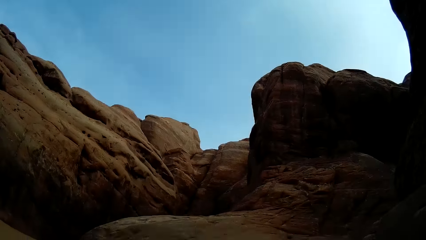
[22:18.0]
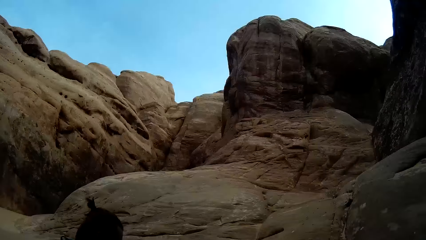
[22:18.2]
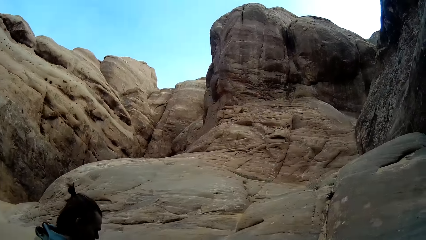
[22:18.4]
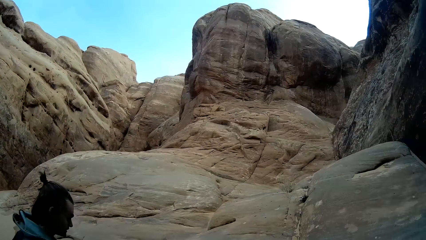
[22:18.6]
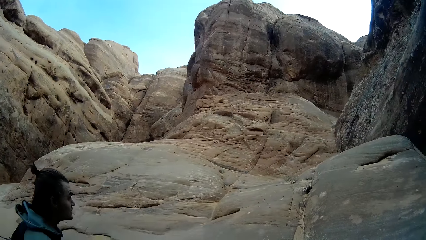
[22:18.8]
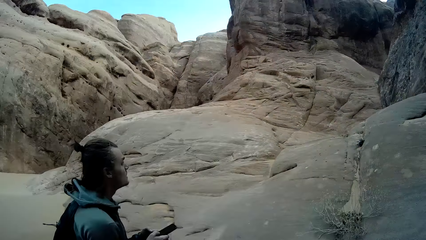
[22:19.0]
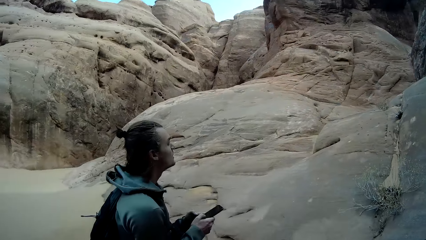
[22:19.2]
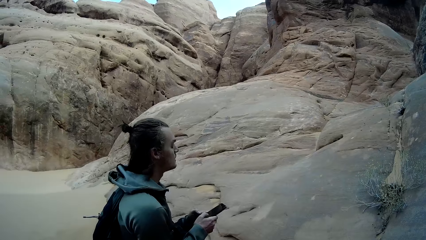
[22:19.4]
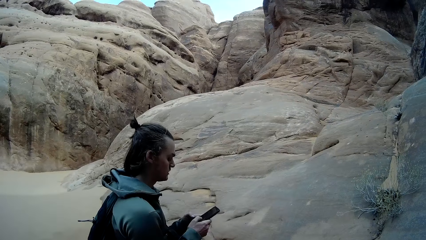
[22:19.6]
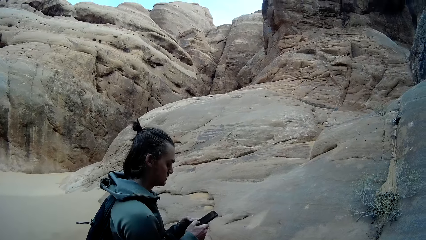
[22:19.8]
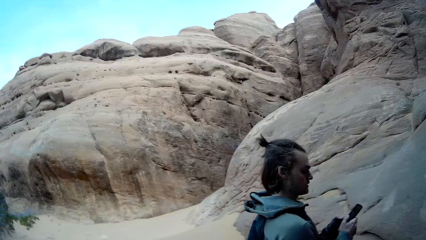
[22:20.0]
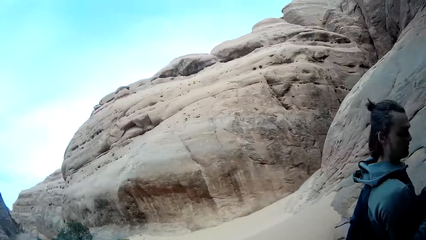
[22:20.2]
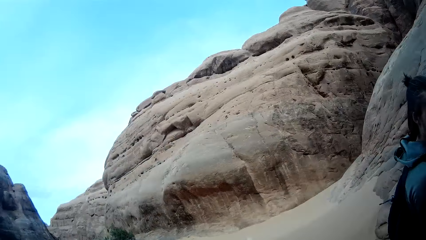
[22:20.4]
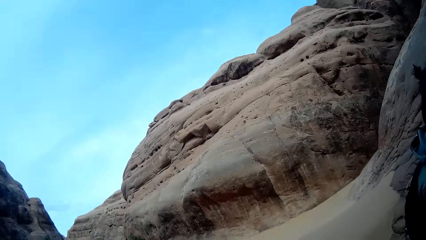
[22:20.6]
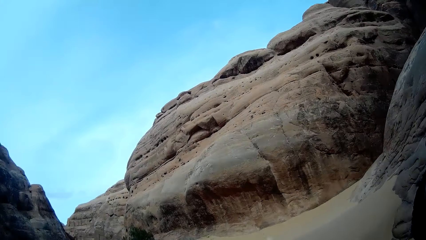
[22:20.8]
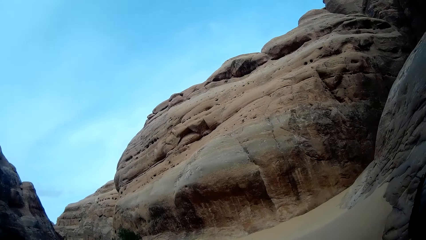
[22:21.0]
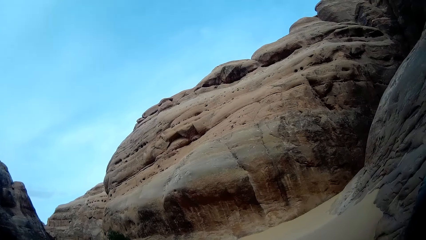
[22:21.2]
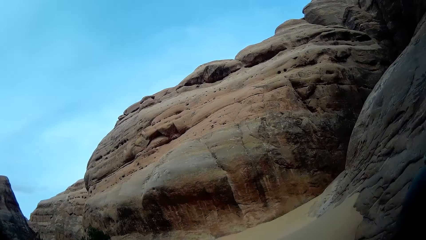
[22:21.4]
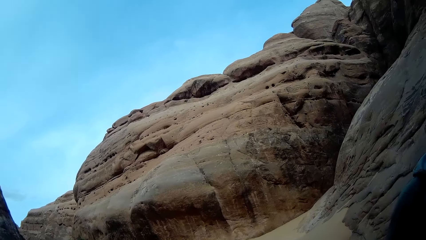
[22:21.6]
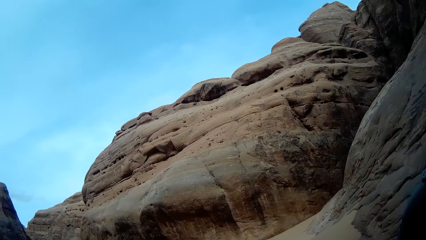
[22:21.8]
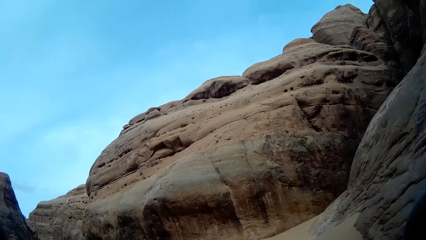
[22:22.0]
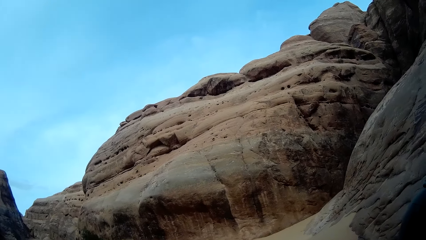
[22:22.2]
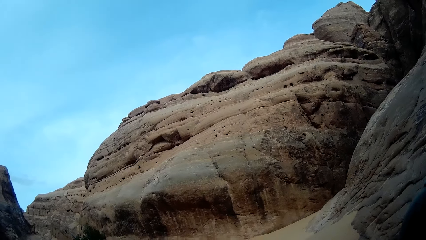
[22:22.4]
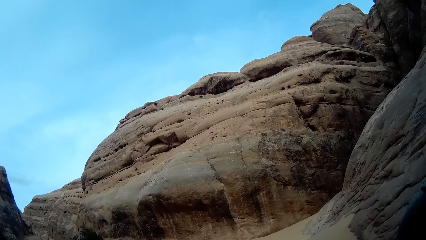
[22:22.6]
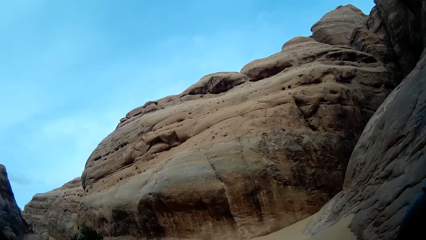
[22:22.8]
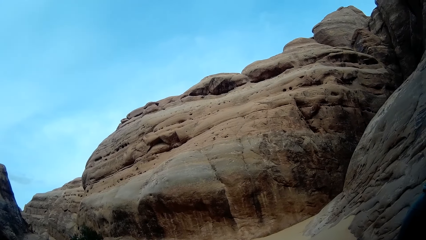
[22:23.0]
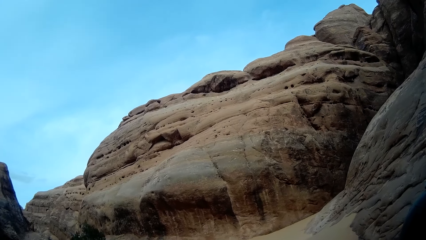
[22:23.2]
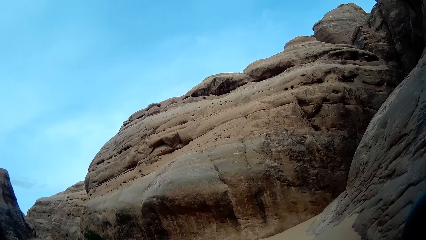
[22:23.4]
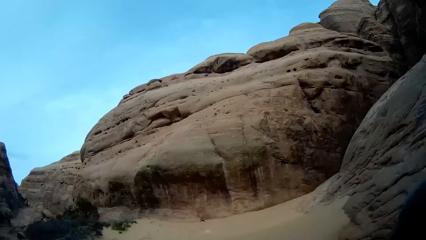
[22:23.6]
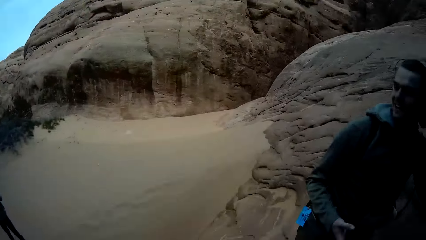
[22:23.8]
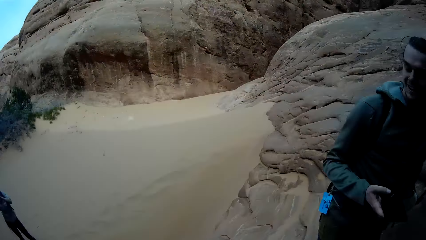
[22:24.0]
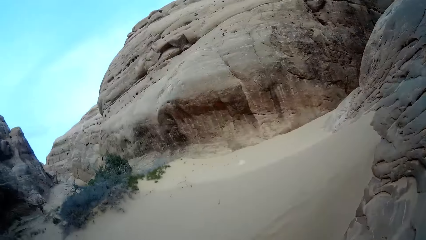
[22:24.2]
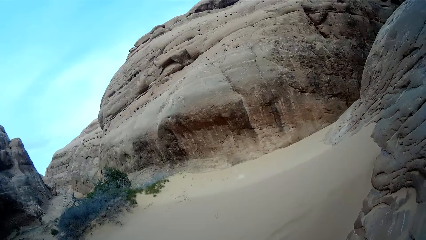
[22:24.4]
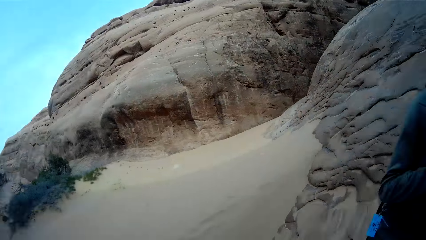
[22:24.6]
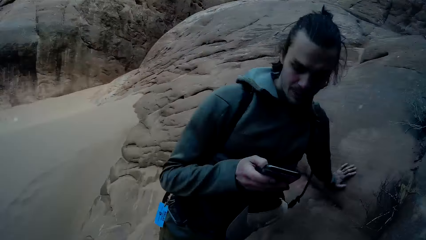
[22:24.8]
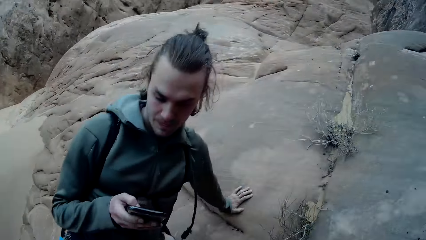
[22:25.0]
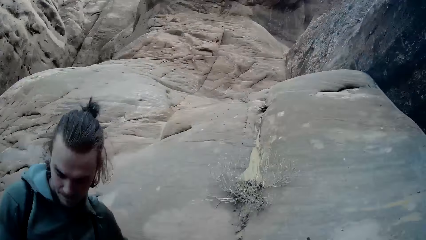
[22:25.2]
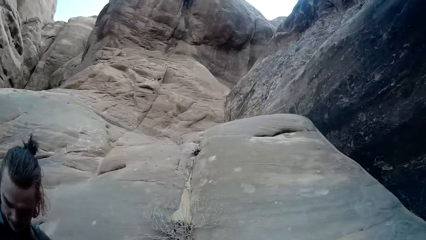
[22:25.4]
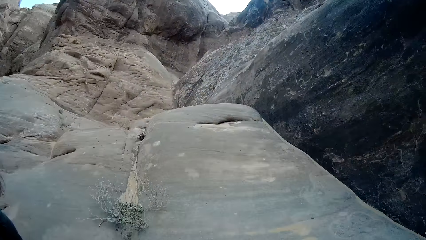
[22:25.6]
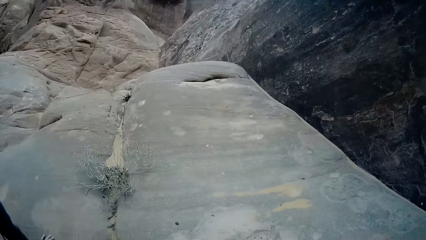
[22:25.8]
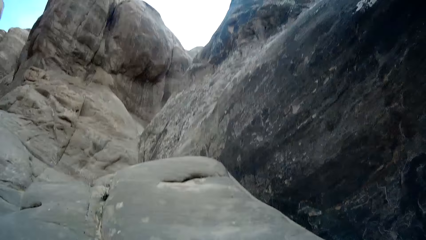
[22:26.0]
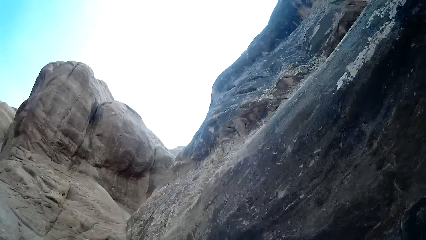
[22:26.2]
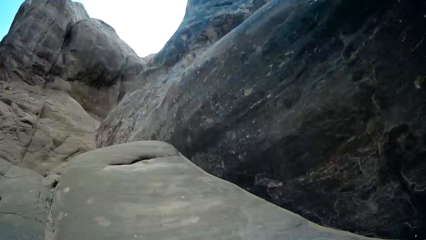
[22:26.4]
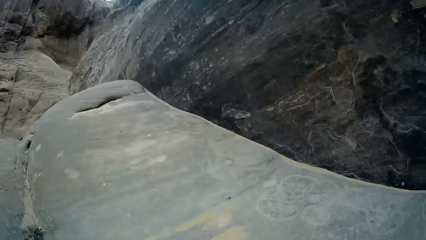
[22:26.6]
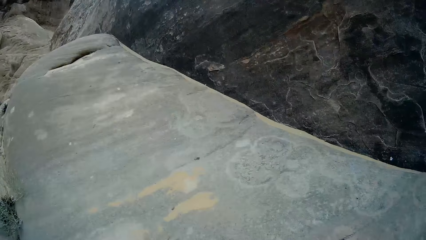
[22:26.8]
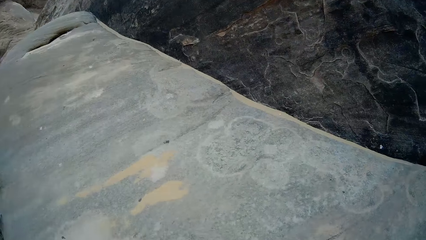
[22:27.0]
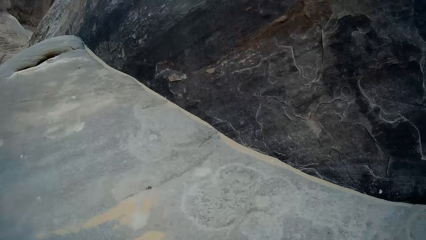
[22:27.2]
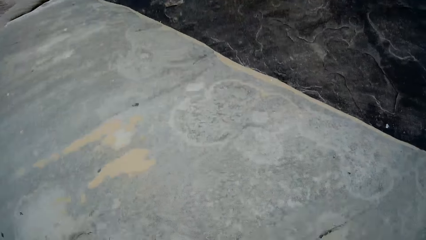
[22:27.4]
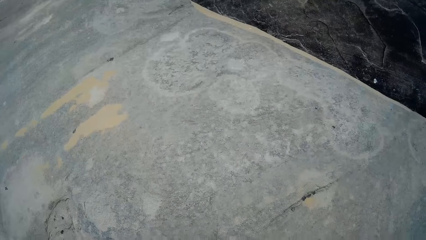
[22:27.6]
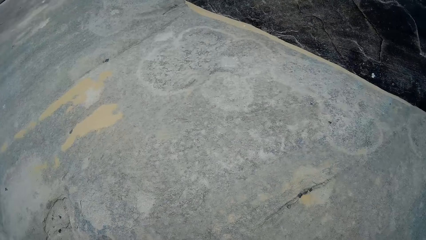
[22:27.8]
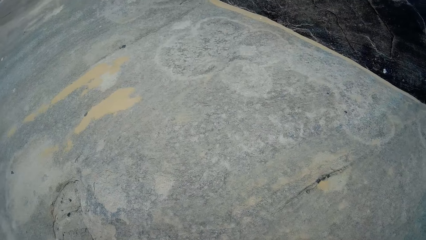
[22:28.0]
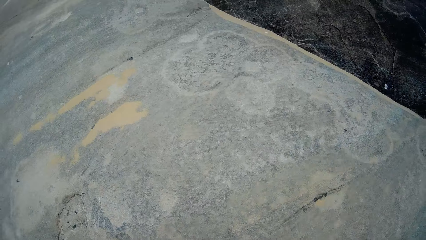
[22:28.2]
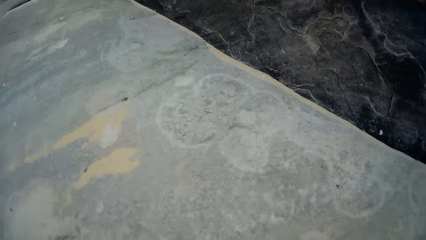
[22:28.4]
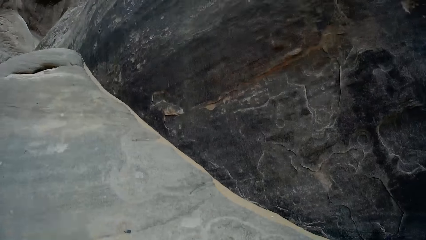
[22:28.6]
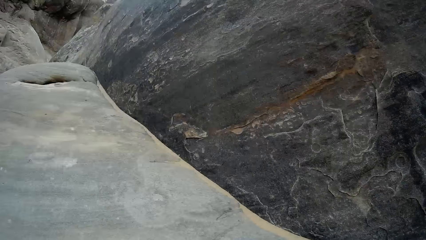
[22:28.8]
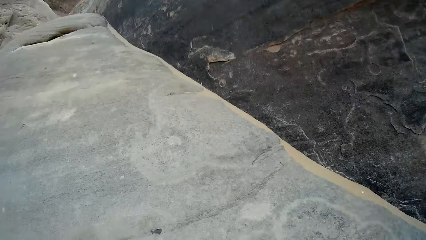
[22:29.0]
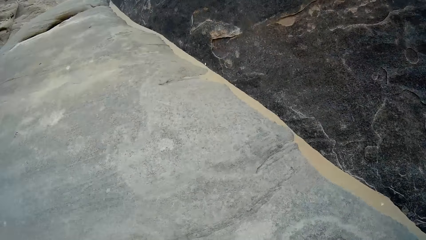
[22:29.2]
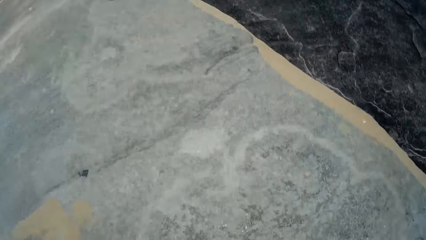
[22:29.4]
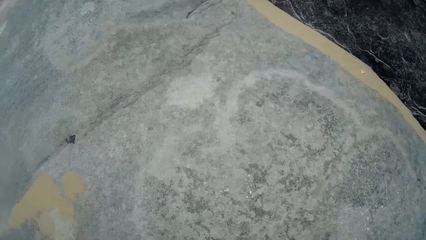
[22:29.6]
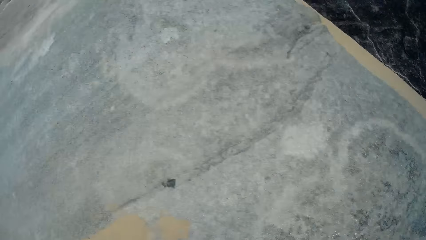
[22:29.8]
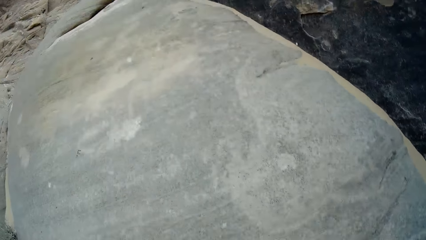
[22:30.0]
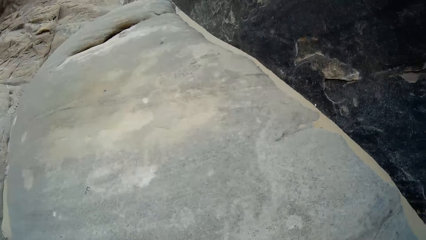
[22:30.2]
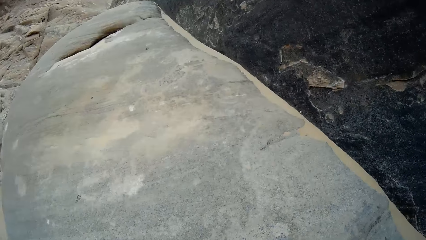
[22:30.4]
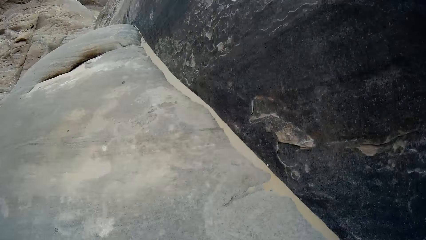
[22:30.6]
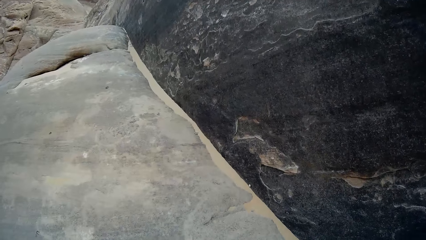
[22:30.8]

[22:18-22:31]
A person operates a phone. The camera wearer looks up the mountain. The person stares at the phone. The camera wearer moves around the mountains.

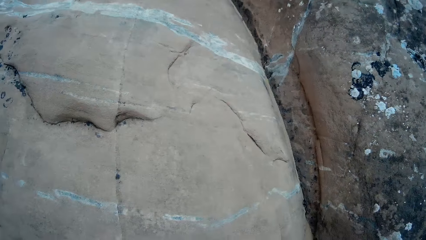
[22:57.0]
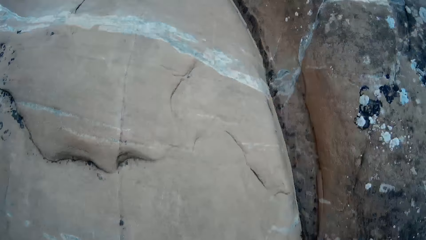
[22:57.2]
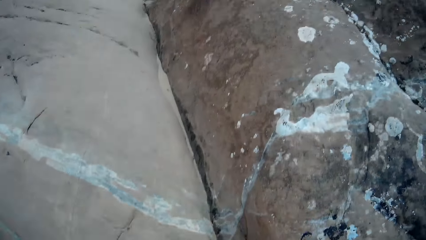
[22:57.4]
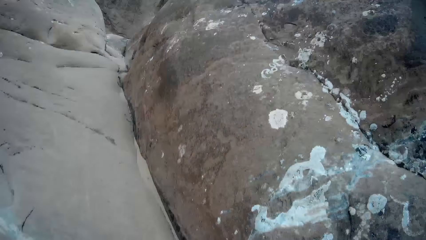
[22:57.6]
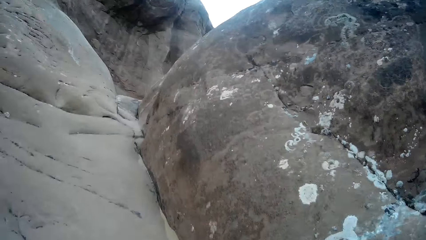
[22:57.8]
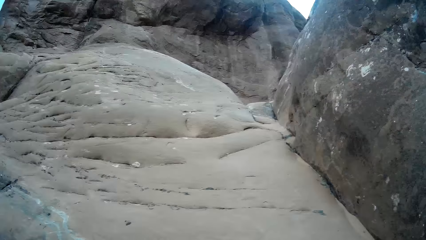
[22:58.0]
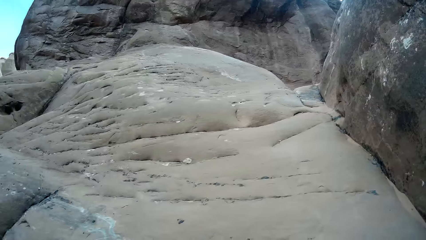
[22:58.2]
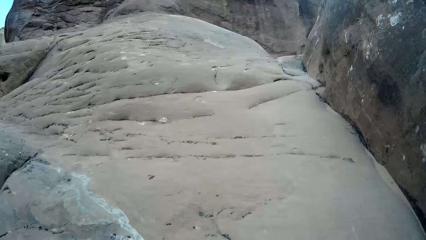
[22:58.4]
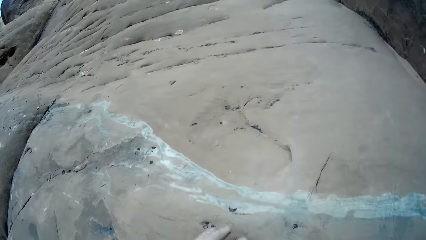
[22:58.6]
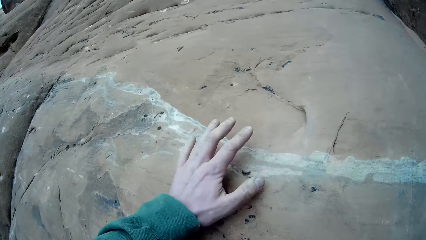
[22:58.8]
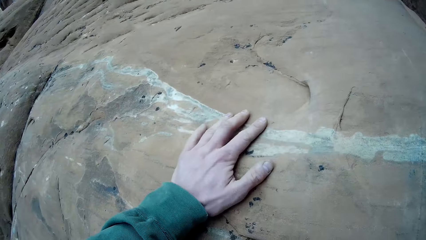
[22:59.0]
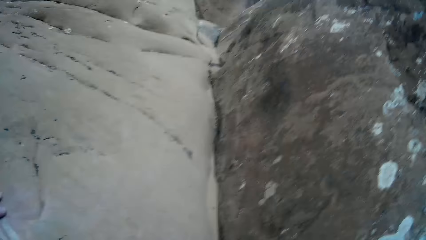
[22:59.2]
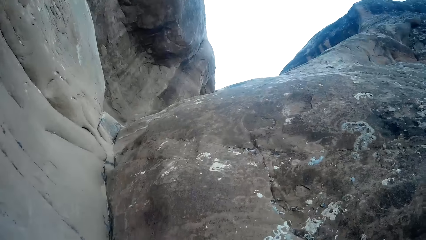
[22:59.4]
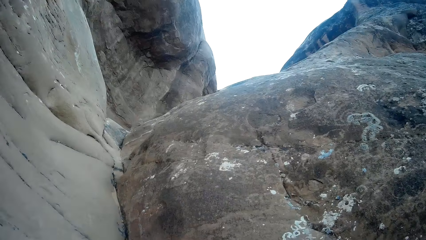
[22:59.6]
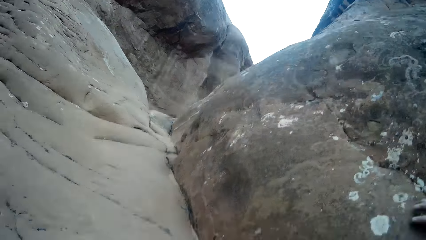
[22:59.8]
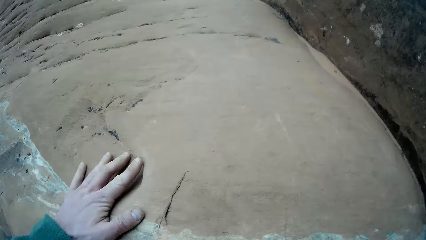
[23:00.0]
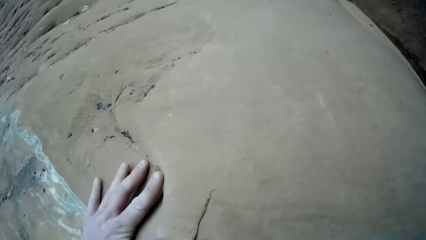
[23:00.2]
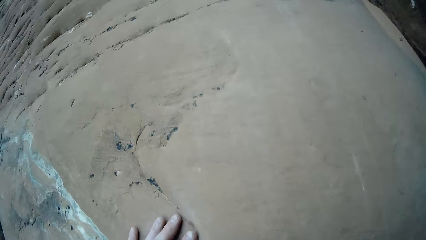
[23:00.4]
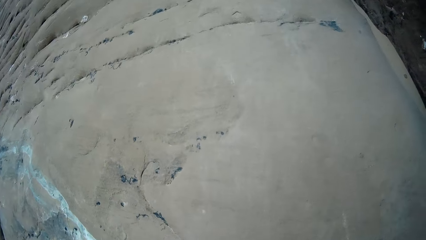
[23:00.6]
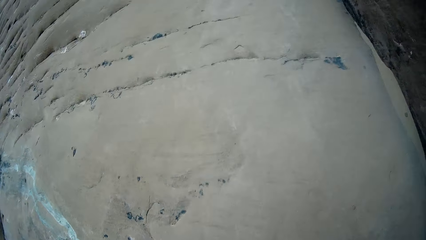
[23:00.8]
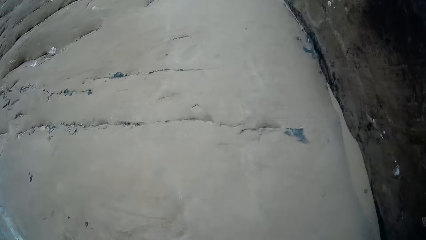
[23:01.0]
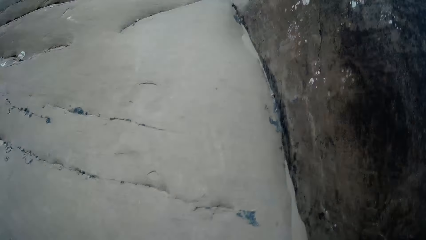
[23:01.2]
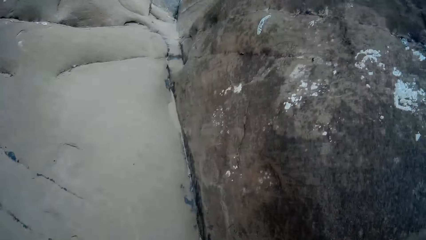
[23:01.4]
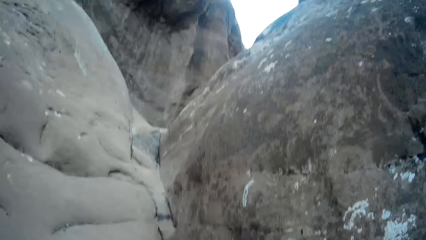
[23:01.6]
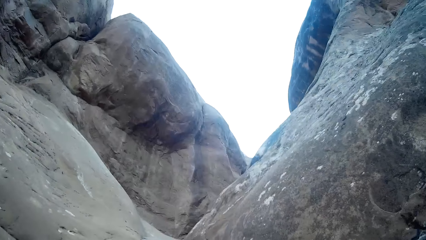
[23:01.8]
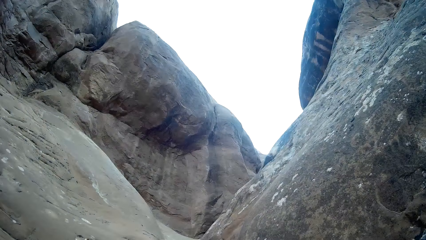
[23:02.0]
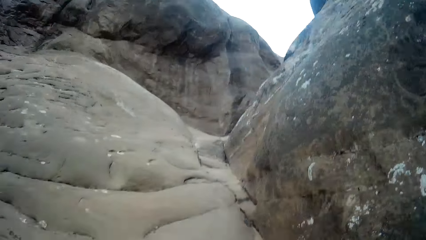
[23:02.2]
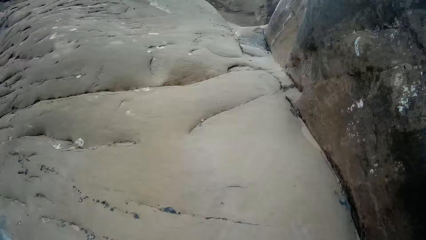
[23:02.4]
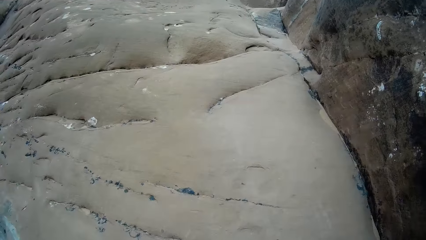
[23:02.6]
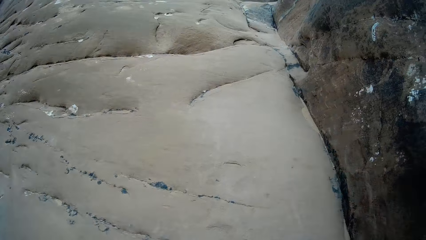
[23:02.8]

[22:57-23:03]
The camera wearer walks on the mountain. They touch the rock, climb the rock, touch the rock, climb the rock and look around.
